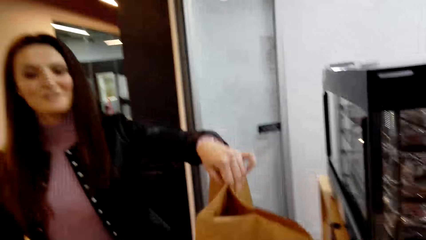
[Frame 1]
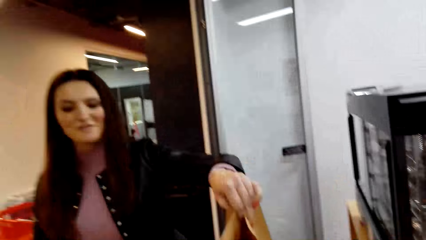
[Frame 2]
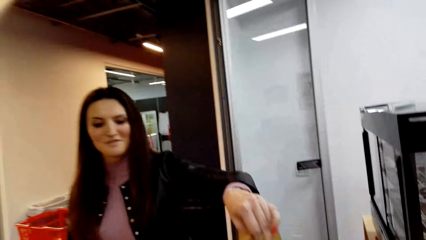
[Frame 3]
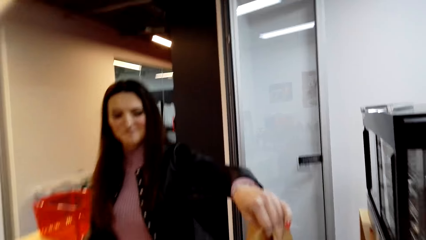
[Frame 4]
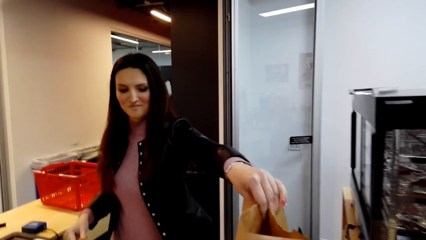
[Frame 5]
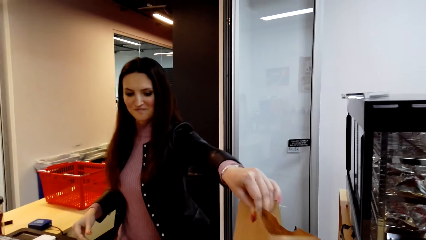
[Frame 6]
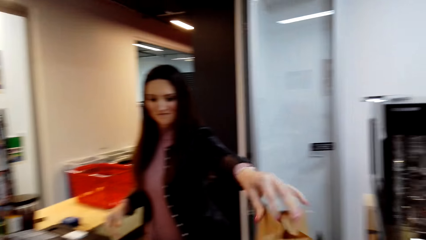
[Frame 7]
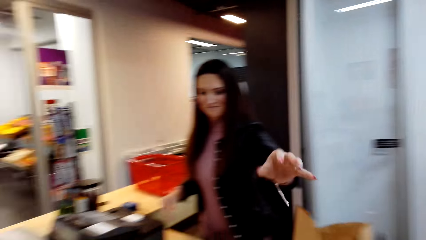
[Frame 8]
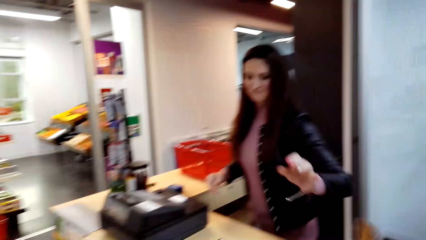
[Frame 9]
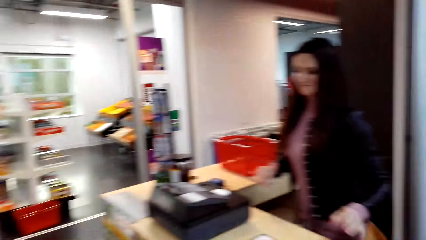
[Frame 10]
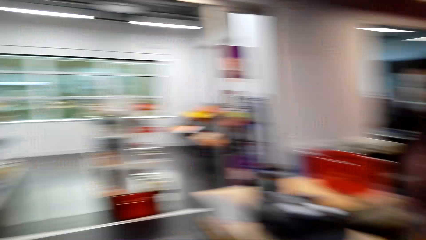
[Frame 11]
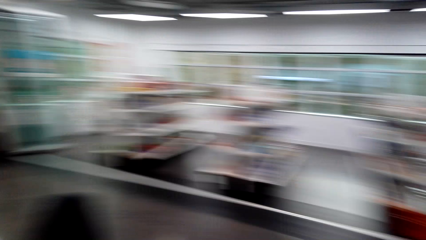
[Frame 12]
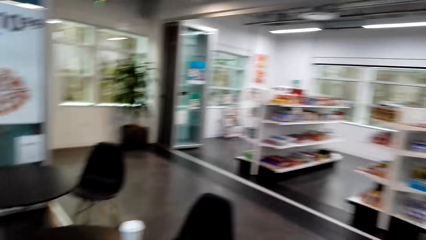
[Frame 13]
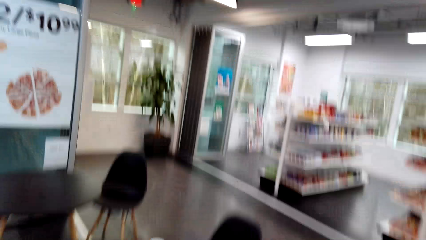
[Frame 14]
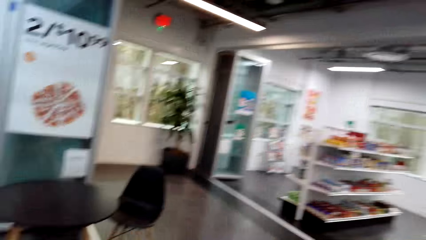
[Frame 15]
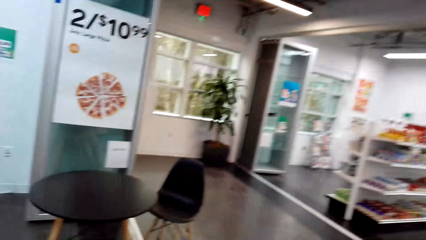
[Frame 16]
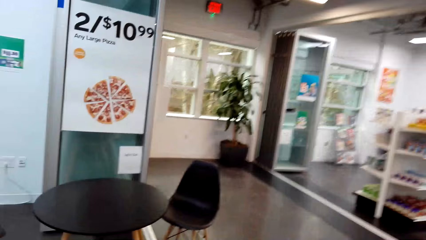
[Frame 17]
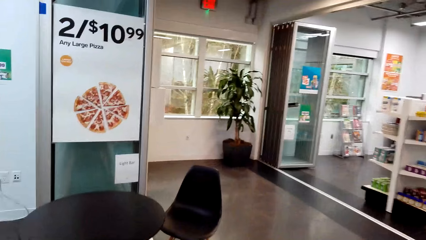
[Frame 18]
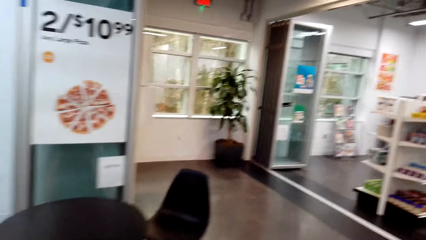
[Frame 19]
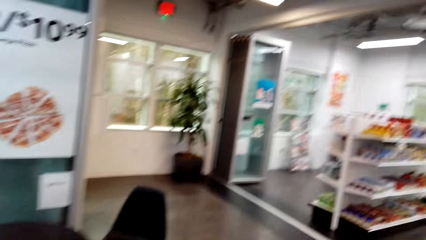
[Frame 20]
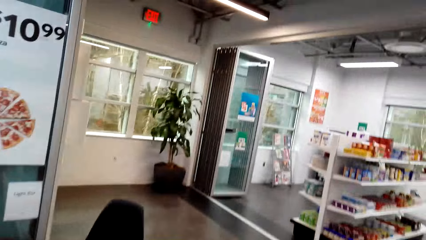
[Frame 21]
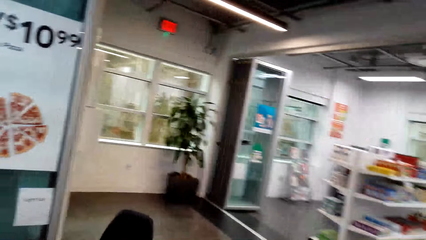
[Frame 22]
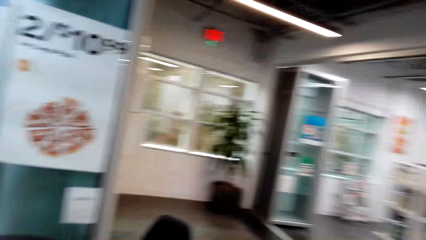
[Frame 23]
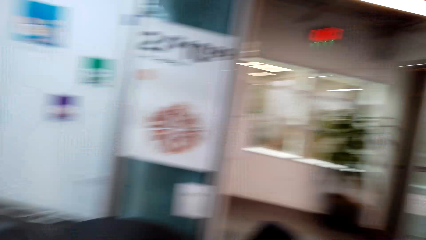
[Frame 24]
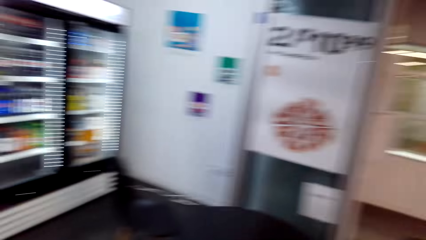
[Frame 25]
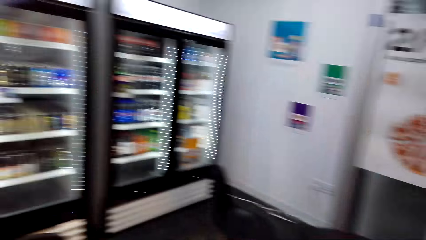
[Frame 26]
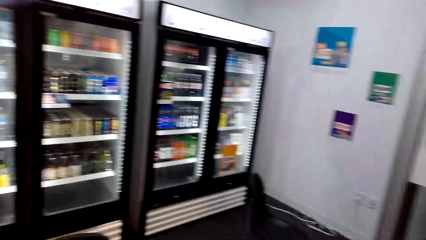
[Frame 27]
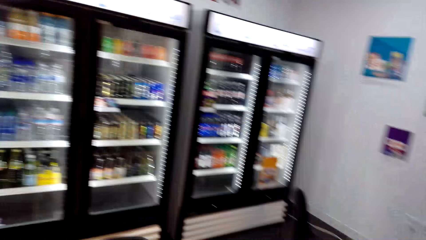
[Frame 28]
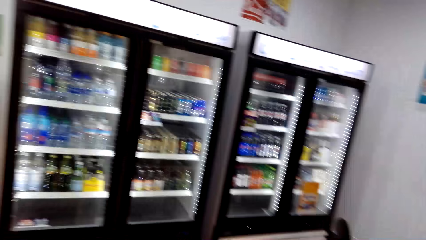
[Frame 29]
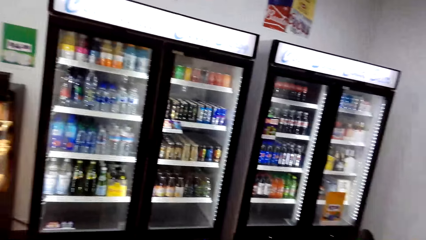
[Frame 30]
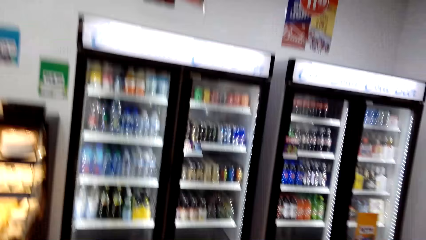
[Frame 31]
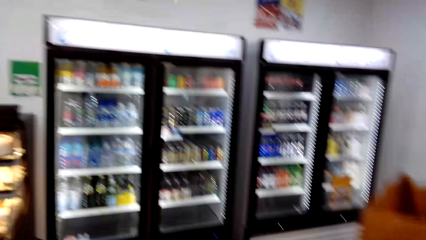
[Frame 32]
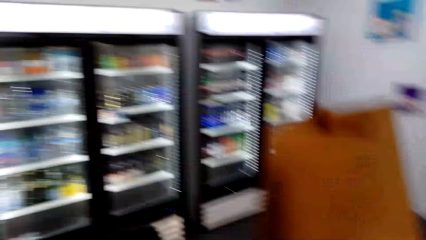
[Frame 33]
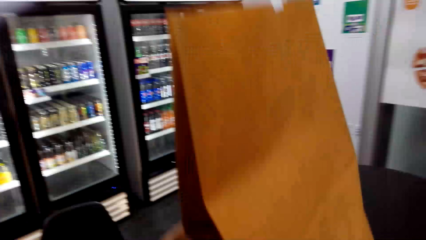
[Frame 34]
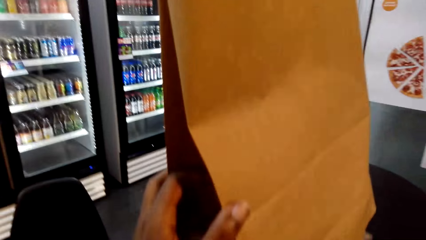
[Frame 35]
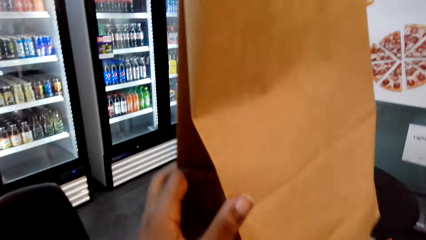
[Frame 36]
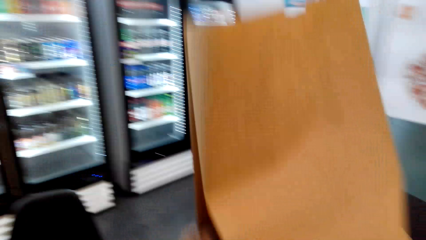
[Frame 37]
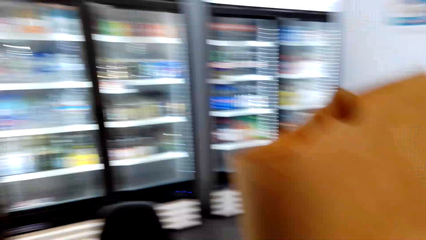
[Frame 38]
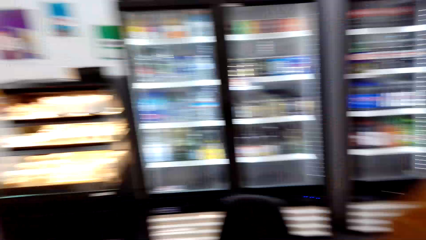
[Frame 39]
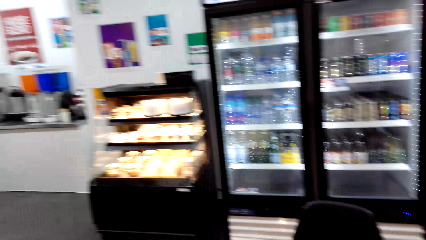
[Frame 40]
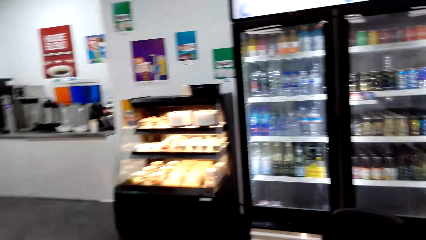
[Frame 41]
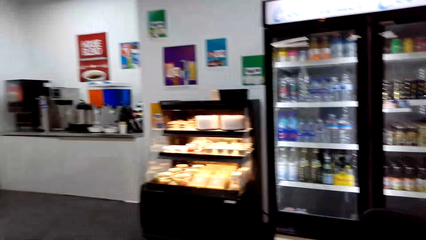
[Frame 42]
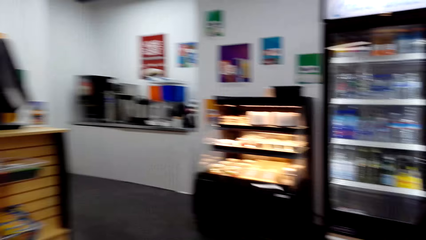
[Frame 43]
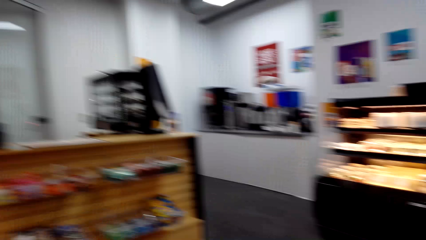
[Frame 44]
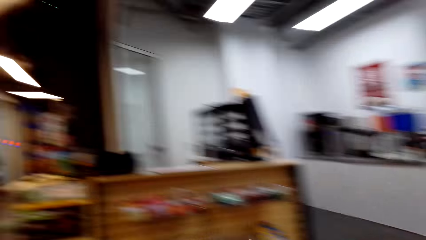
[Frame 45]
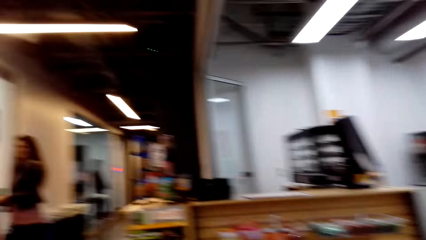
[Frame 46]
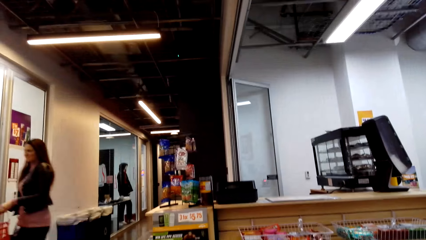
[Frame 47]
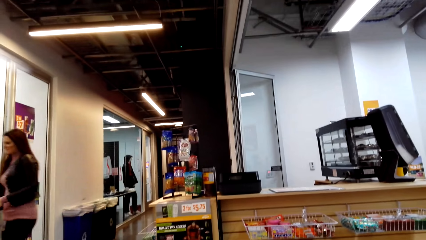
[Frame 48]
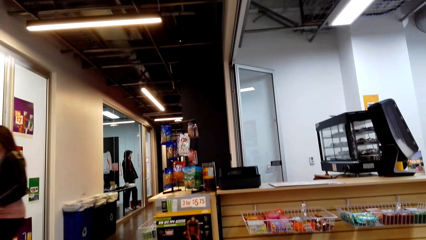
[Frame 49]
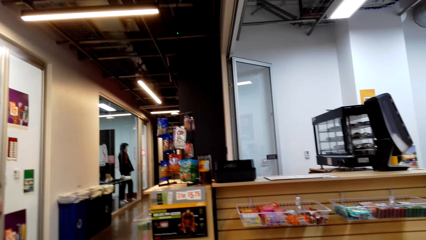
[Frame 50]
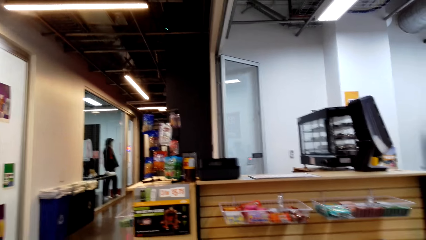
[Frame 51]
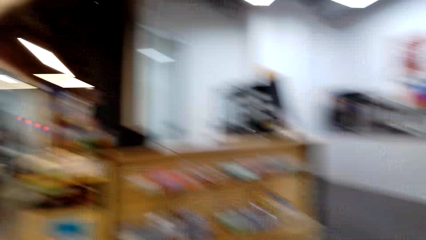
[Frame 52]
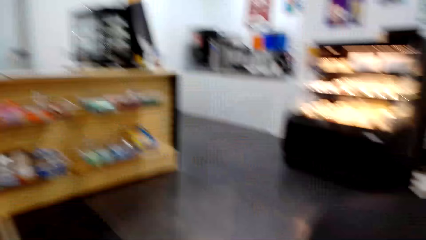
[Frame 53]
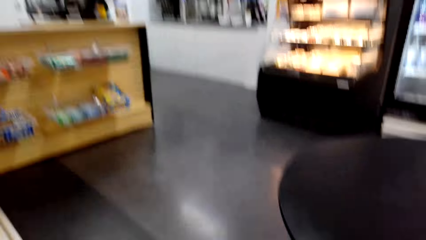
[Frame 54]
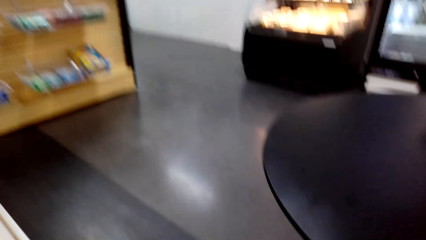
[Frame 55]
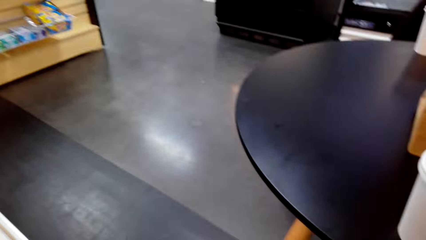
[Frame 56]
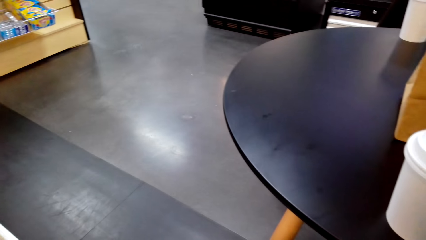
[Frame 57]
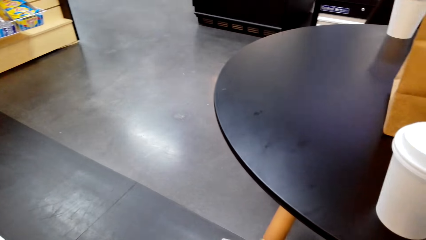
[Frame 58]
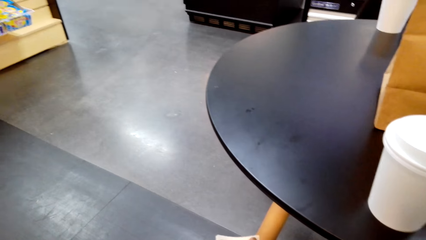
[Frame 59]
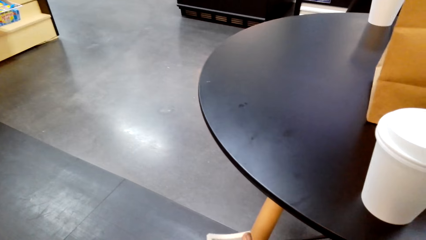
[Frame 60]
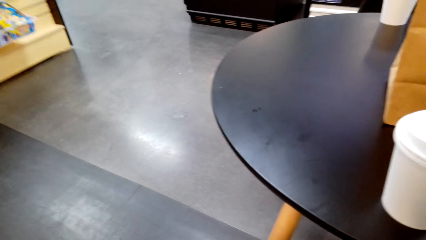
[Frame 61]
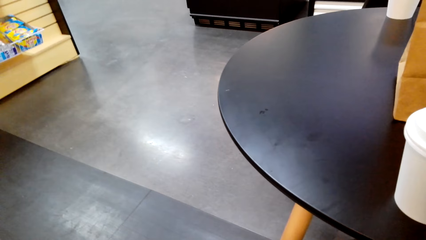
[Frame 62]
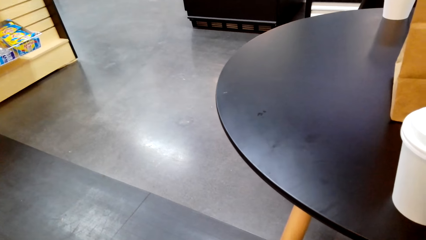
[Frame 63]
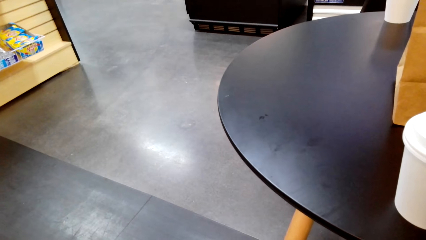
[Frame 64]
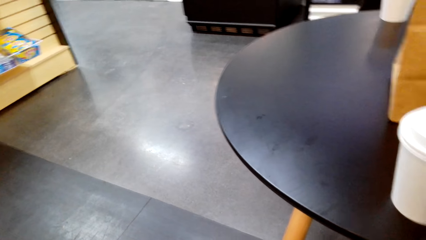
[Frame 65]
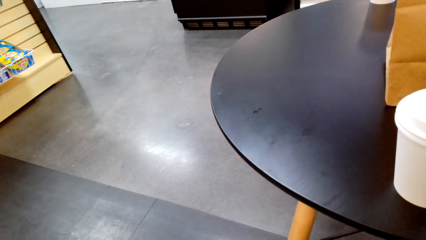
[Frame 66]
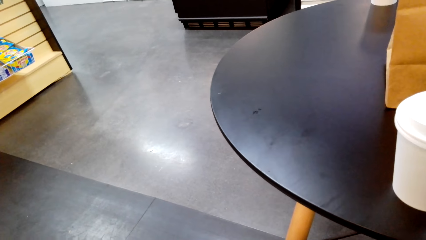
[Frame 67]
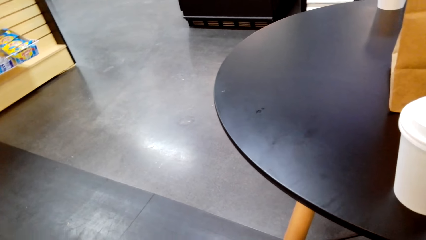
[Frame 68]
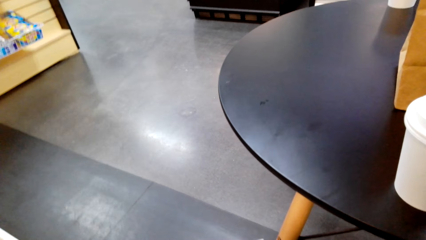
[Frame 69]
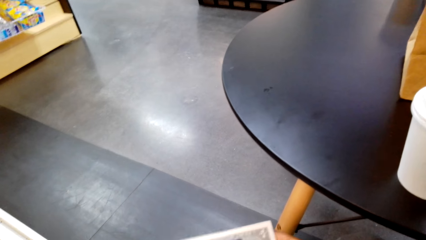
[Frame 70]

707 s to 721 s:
A cashier hands a grocery bag to the camera wearer. The camera wearer picks items on the counter, walks to the seat, and places the grocery bag on the table. They look around the supermarket.

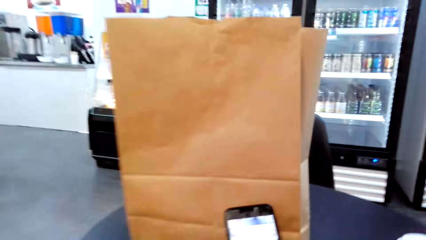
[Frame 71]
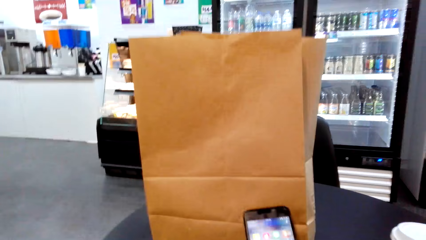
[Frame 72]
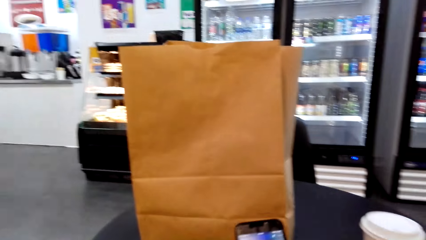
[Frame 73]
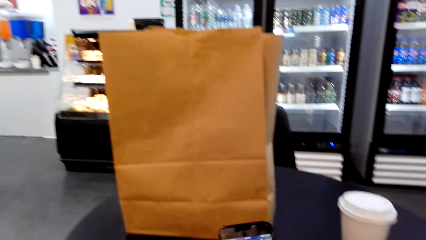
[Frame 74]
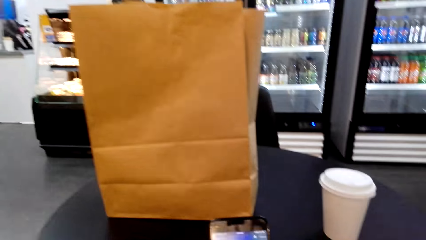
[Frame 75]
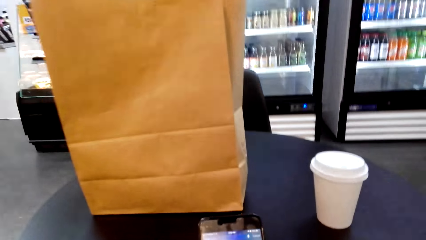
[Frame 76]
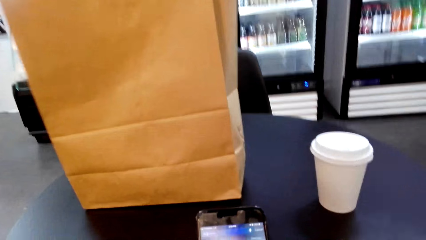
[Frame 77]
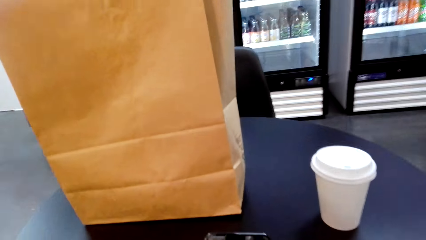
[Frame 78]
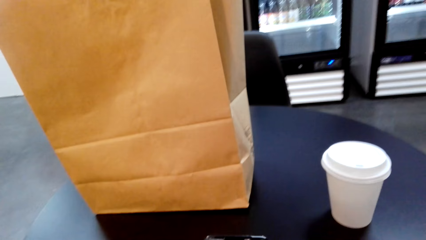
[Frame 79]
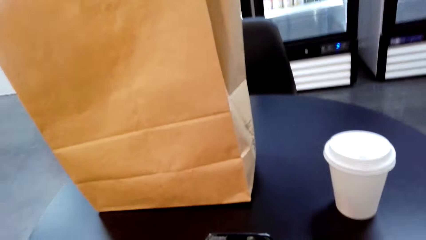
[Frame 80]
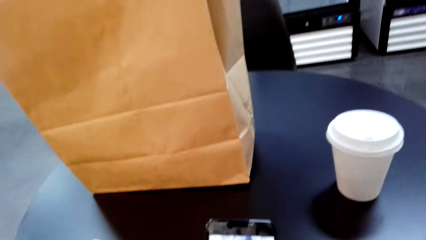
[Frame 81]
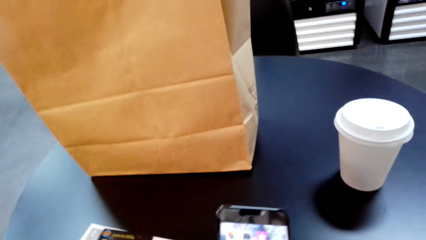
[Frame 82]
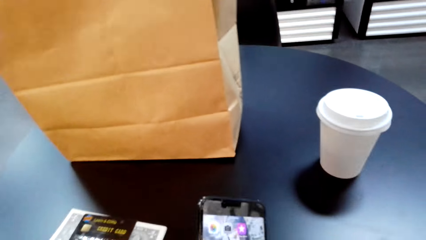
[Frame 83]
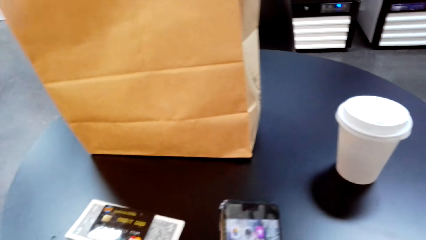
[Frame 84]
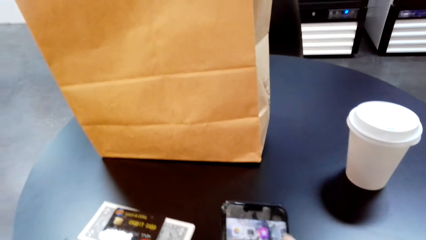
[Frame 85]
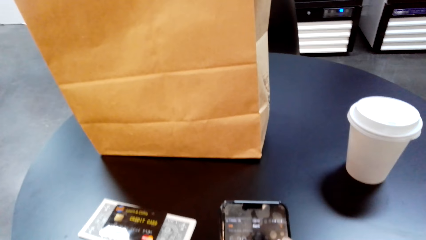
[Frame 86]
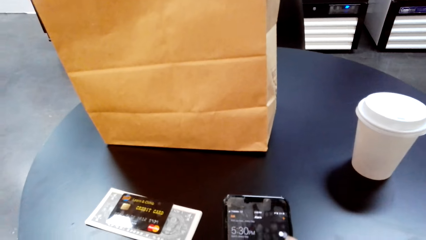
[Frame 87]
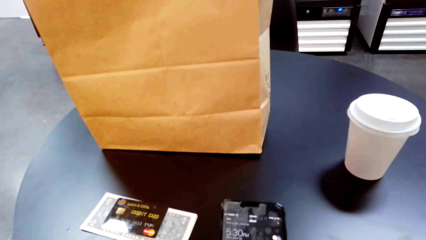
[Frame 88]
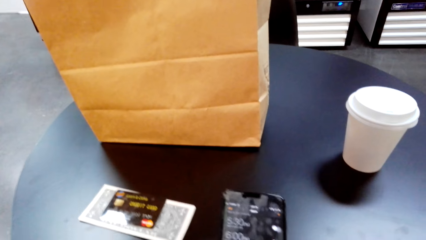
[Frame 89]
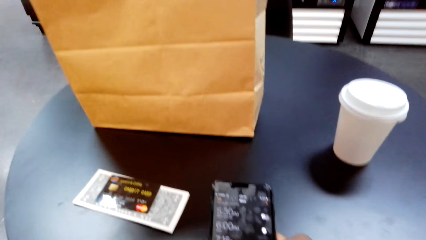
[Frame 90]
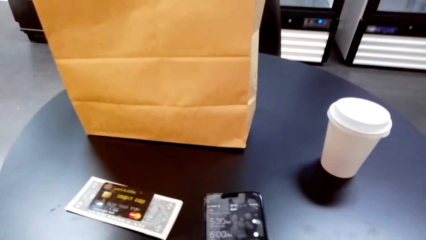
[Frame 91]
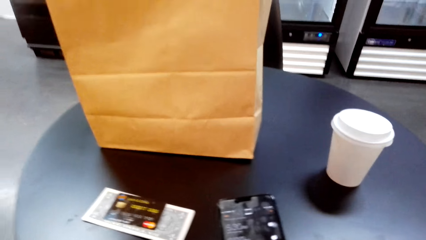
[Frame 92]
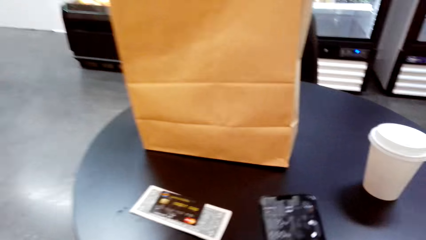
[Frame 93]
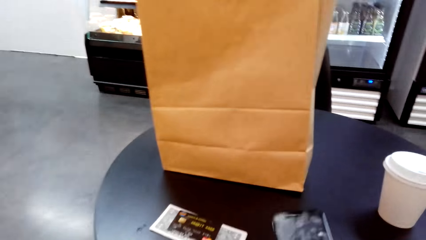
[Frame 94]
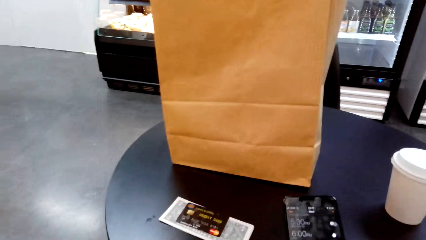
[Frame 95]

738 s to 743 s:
The camera wearer scrolls the phone.
